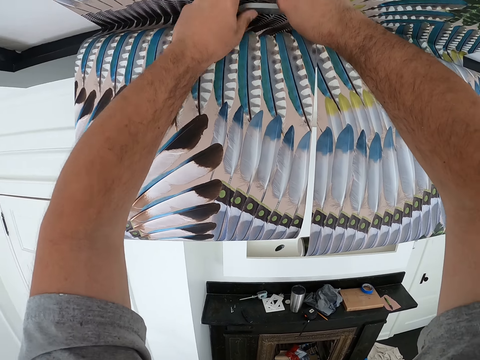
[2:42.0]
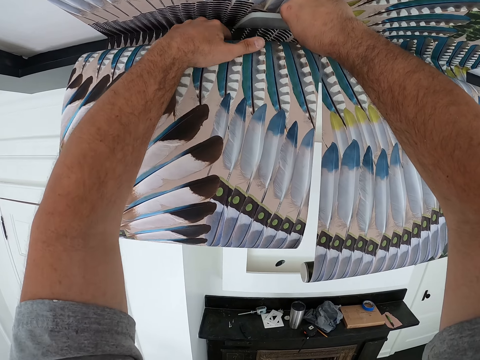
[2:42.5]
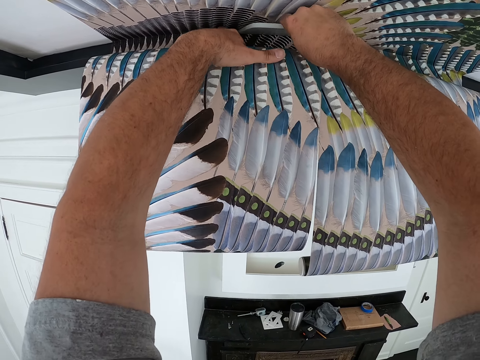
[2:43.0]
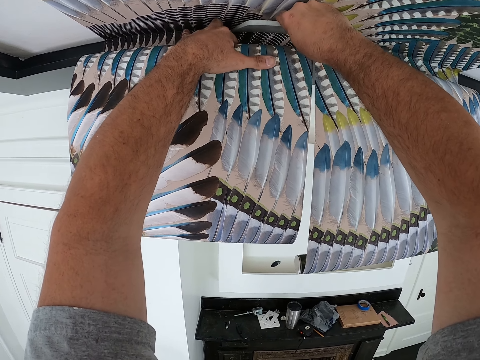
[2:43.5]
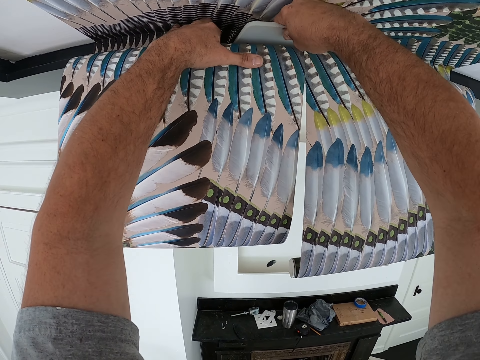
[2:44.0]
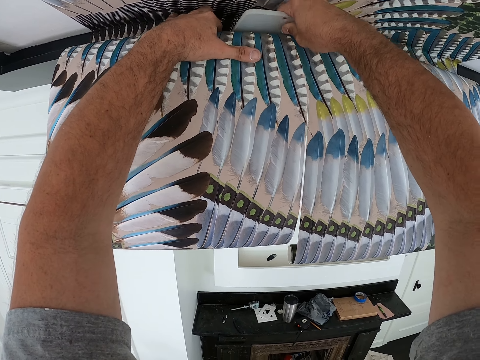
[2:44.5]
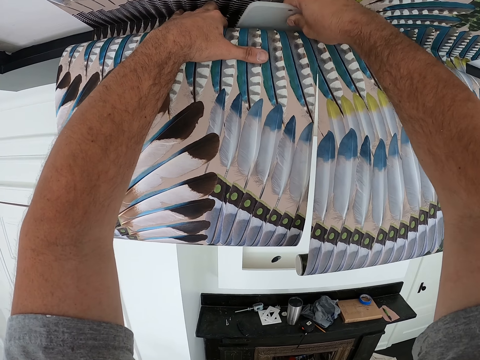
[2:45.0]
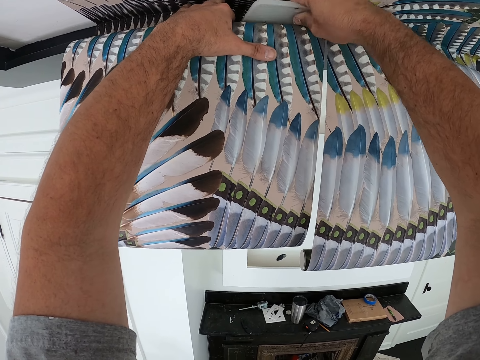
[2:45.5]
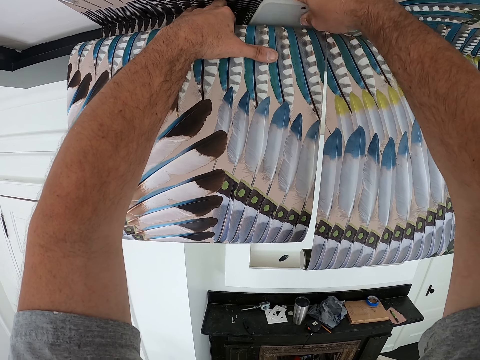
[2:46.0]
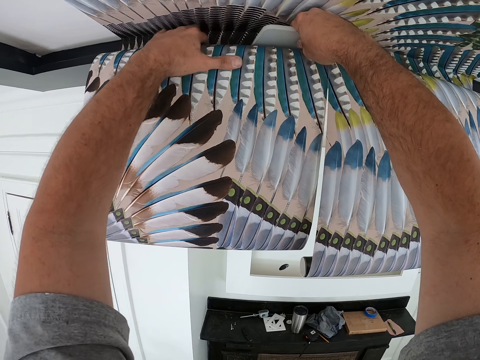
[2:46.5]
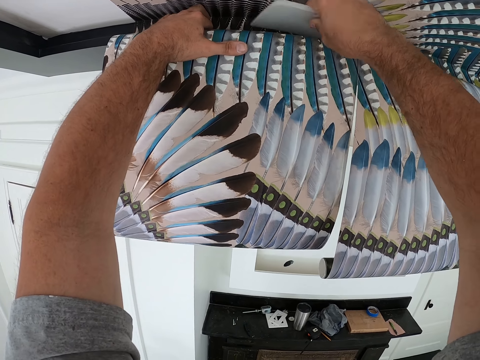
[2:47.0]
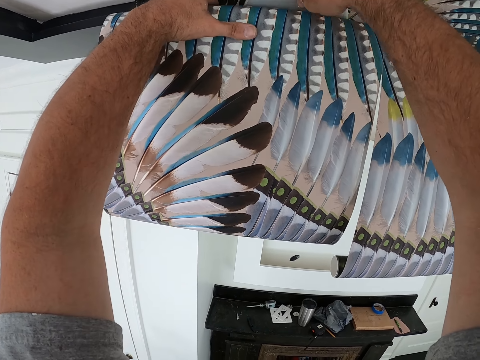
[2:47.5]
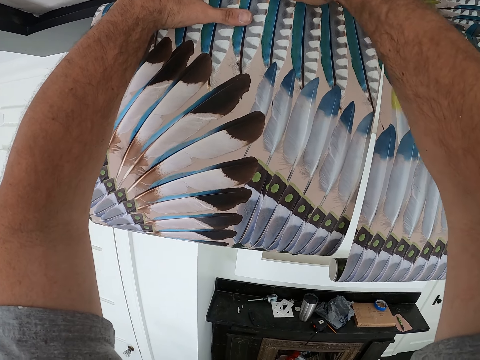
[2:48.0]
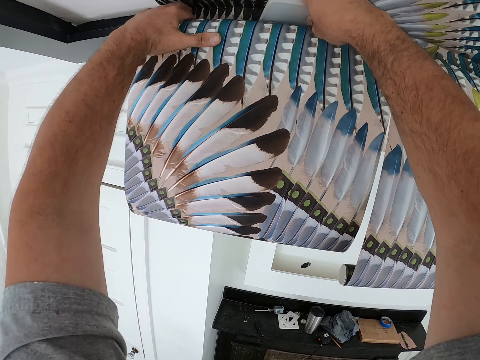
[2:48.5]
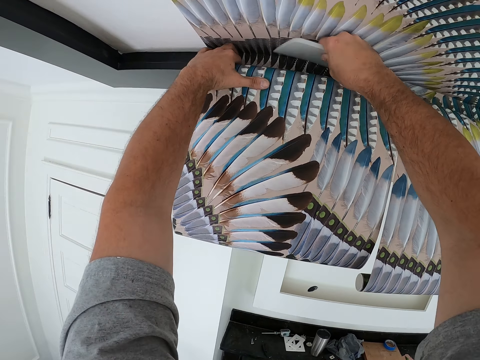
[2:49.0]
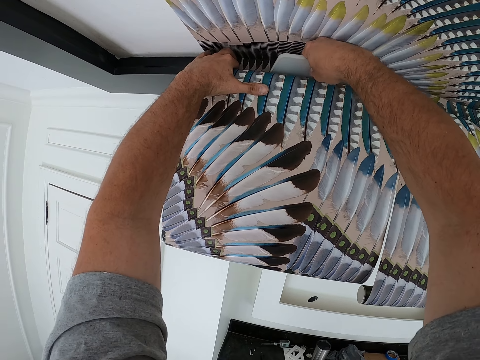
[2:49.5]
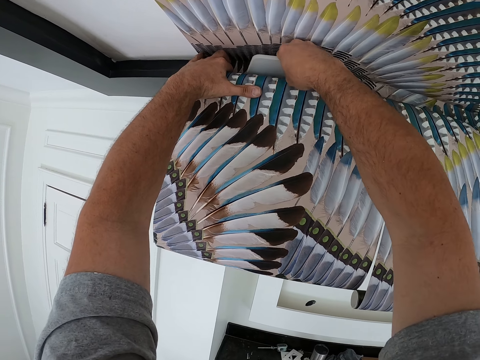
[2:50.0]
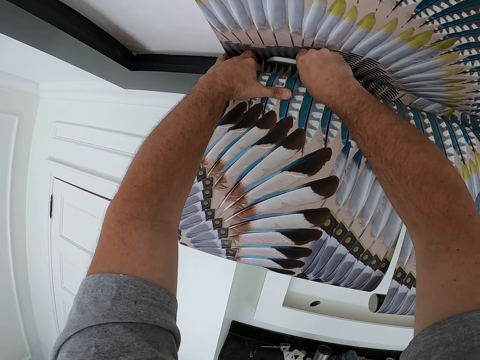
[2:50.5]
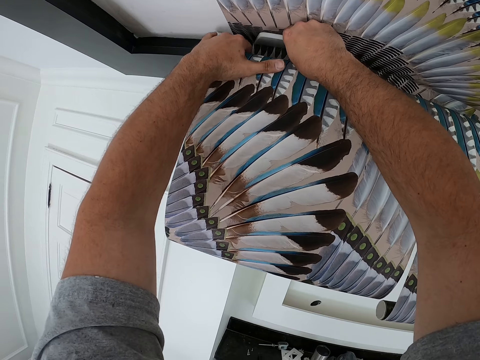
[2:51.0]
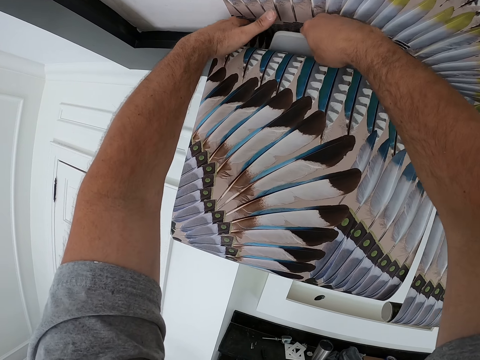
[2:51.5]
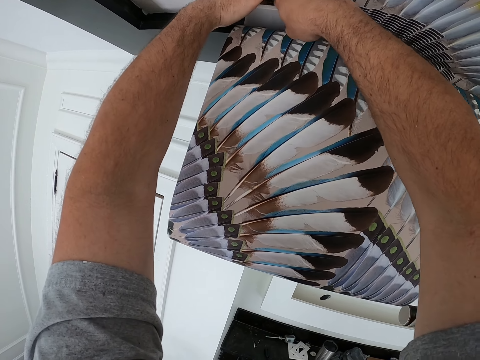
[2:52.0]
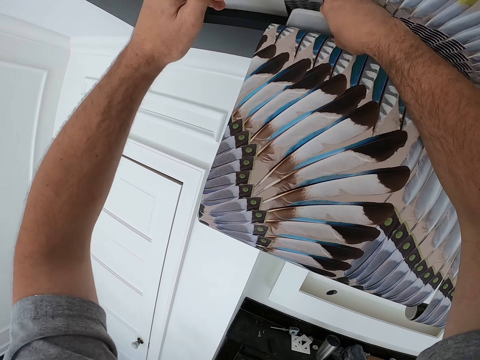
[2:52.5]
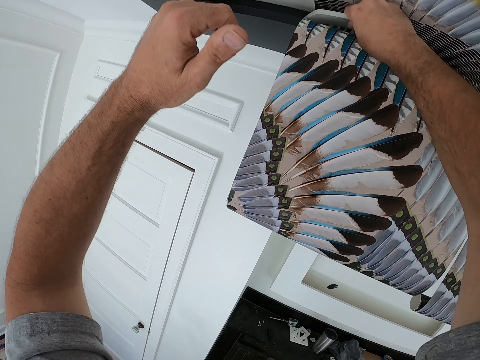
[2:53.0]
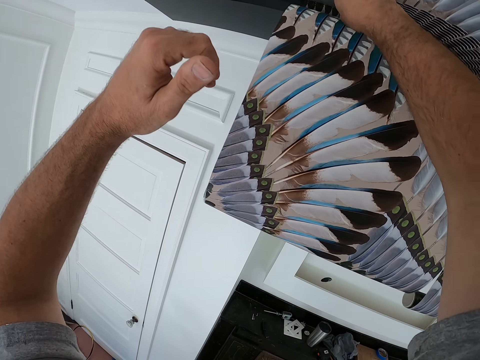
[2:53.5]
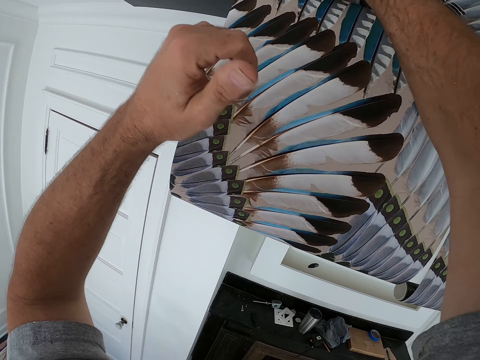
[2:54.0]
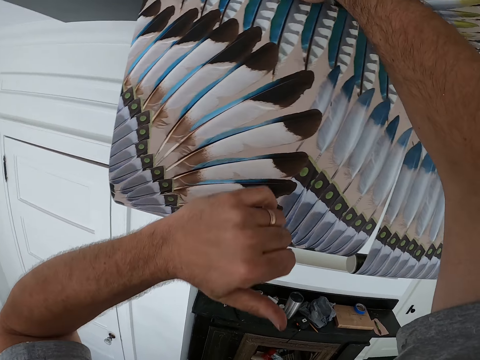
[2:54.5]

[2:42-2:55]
The camera wearer removes his left hand from a drawing chart.

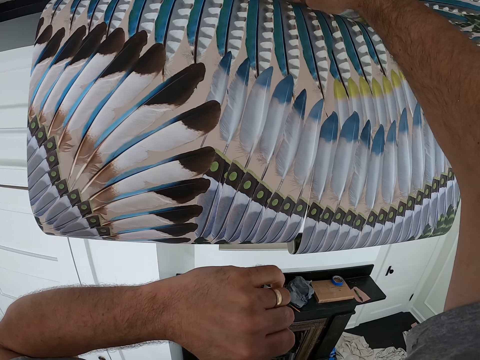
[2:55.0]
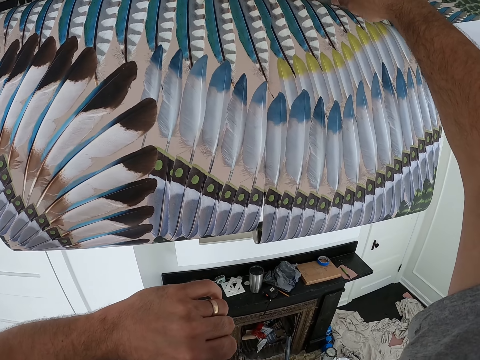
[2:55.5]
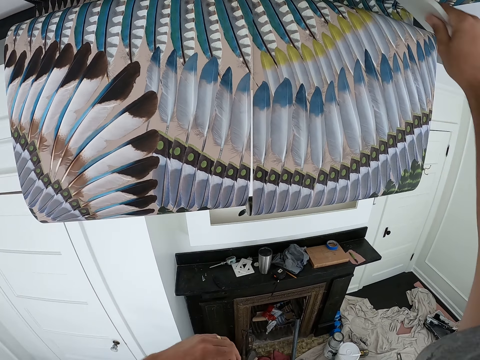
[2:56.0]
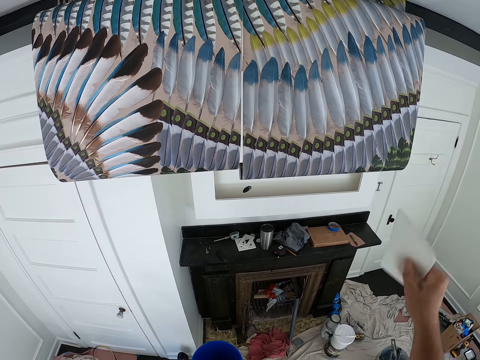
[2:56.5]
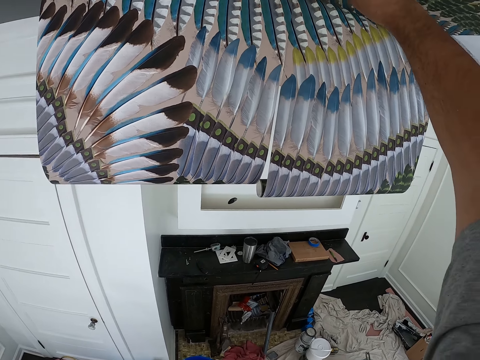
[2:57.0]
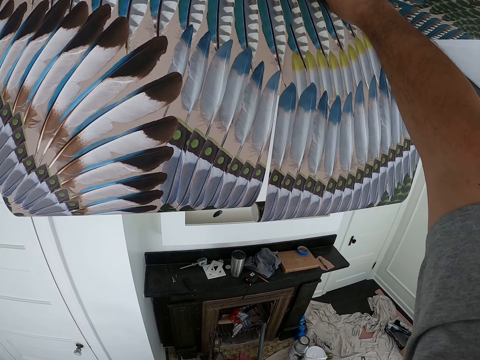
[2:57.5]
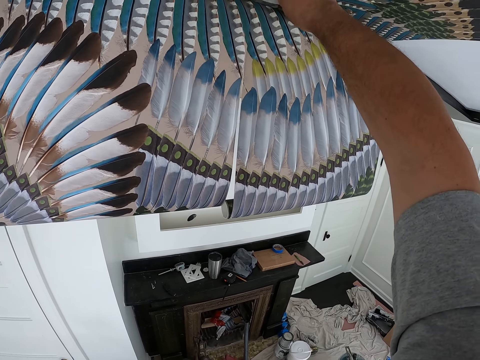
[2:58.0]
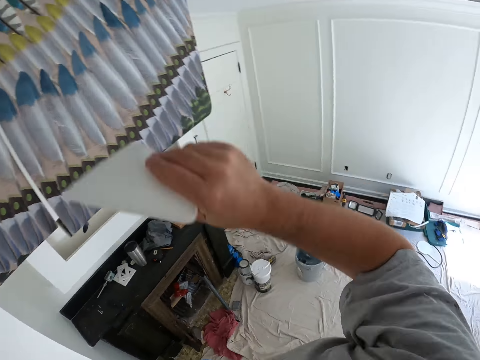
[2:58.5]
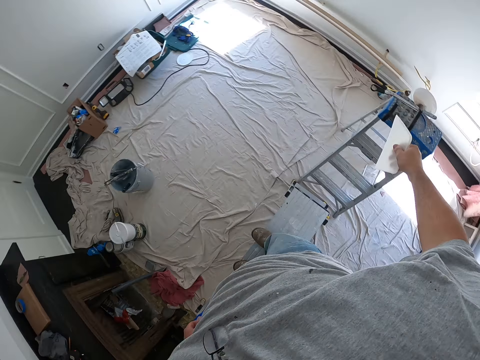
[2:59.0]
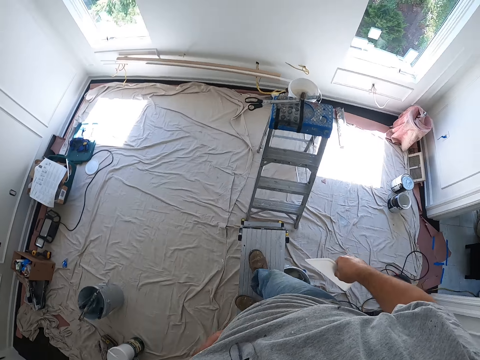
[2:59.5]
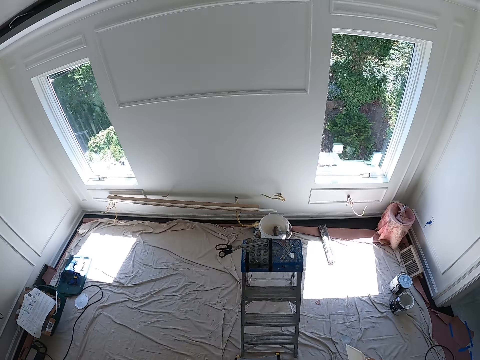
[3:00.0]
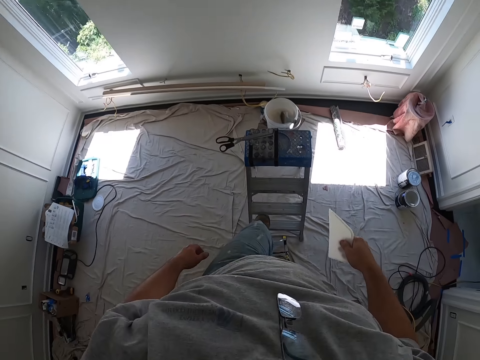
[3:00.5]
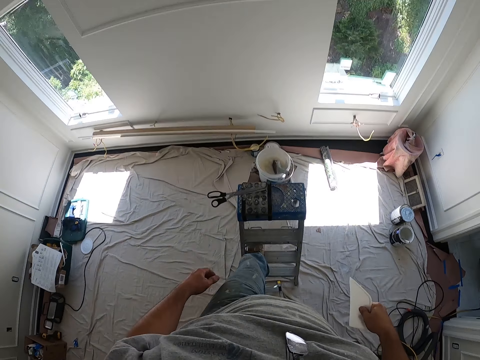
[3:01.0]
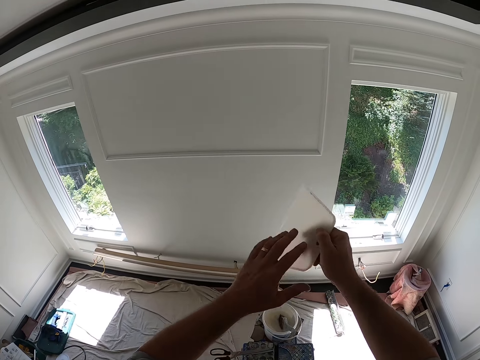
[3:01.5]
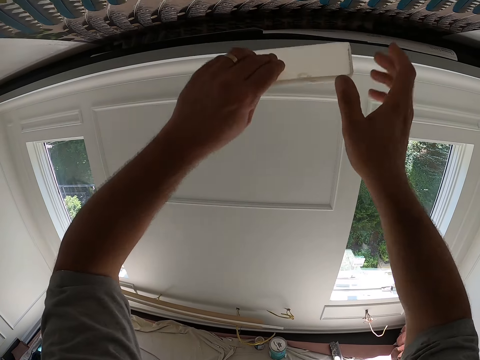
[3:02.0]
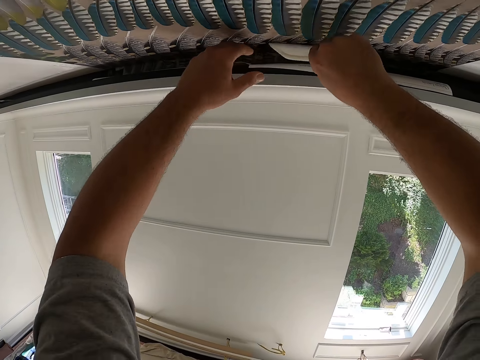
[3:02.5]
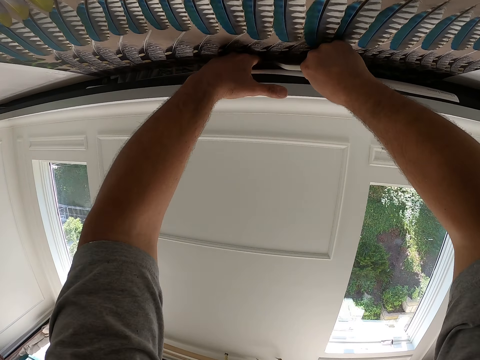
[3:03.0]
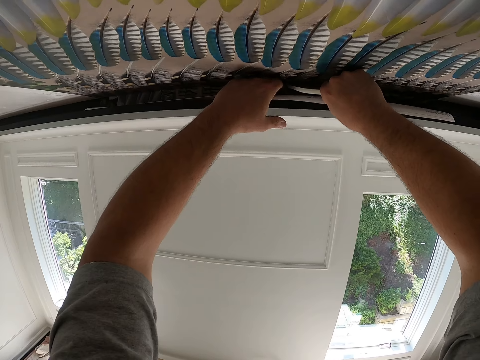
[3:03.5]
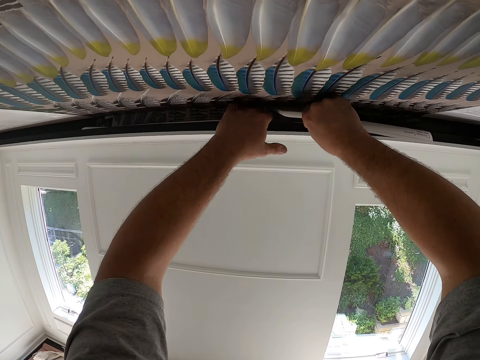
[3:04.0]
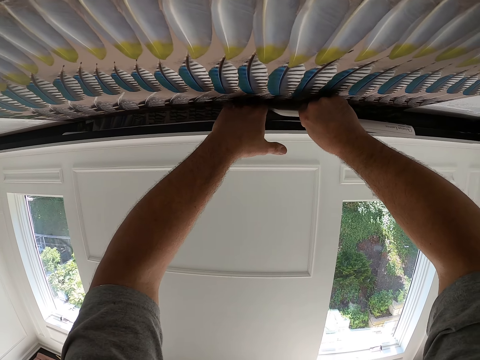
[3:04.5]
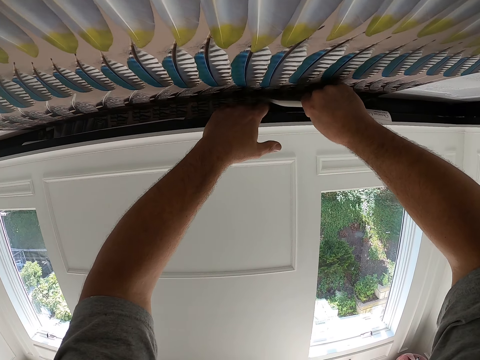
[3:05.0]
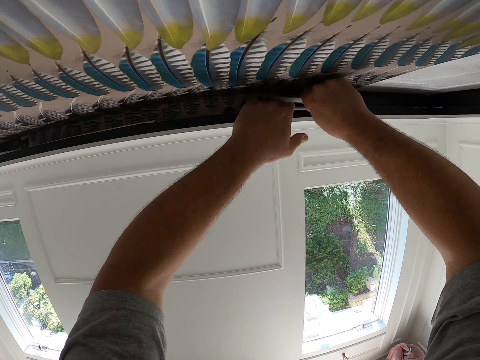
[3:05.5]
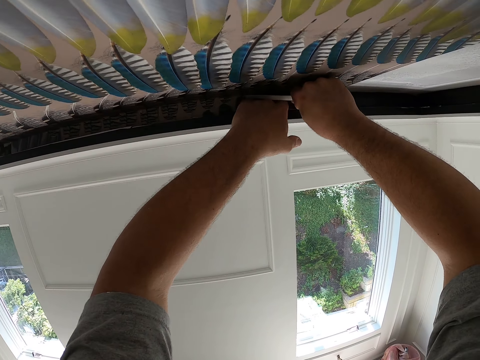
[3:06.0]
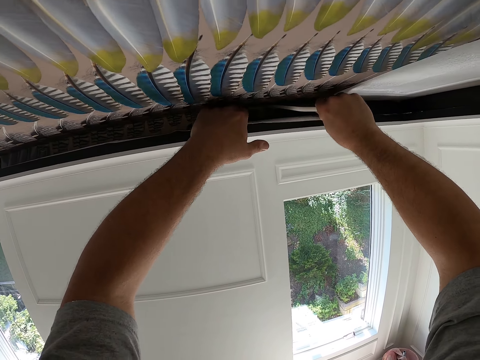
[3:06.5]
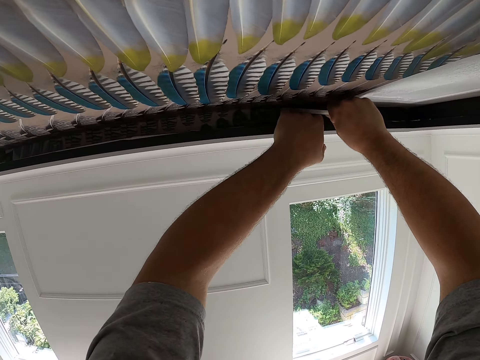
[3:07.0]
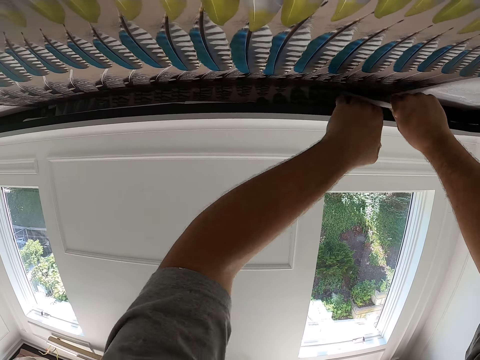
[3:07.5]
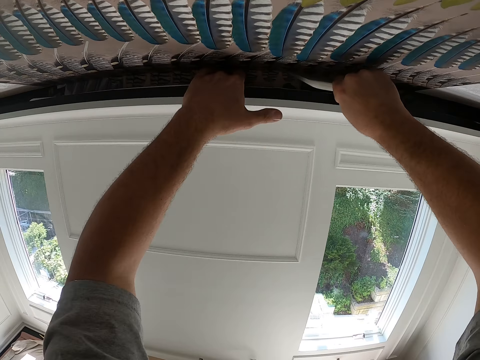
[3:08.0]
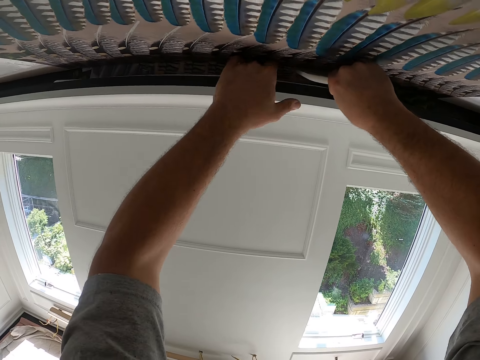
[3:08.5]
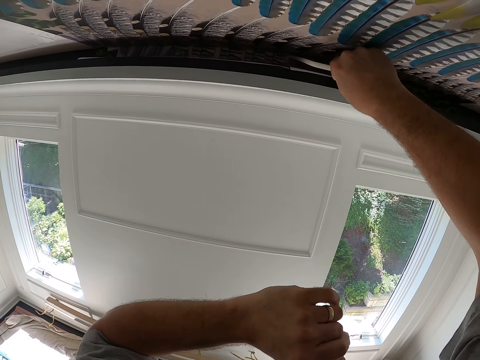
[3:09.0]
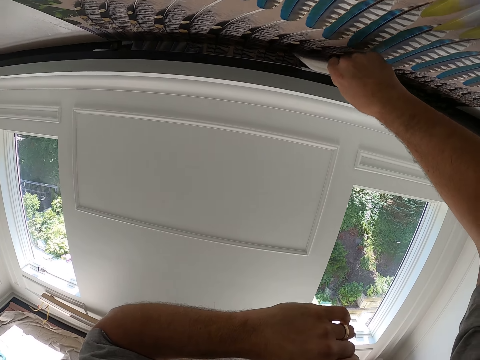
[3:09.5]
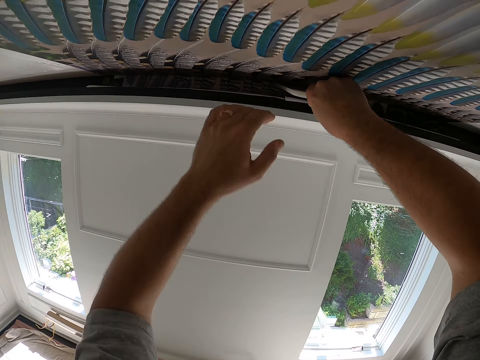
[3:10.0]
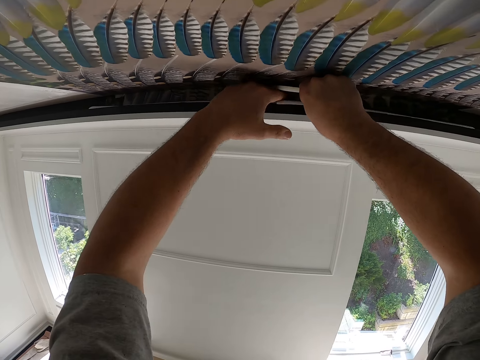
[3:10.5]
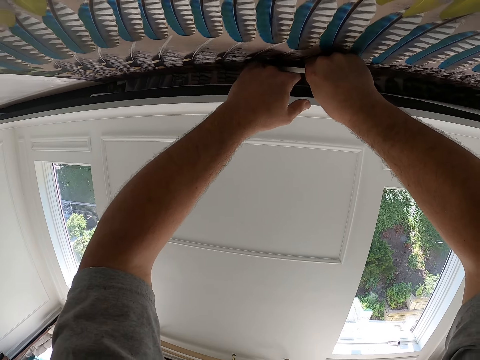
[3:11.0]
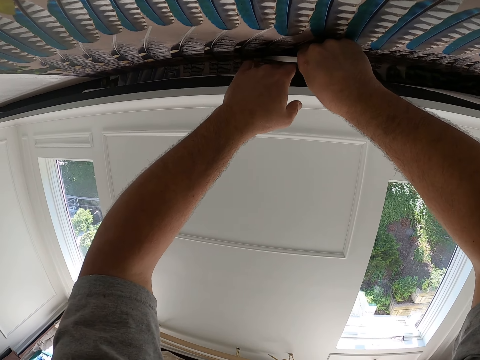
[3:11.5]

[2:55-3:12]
The camera wearer removes his right hand with the squeegee or wallpaper smoother in it from the wallpaper or drawing chart. He touches the wallpaper with the squeegee. He presses the wallpaper smoother on the drawing chart. He turns in the opposite direction towards the ladder while on the bench. He removes the wallpaper smoother from the drawing chart. He climbs on the tall ladder again. He exchanges the wallpaper smoother to the left hand. He pushes the end of the wallpaper into the ceiling with the squeegee. He exchanges the wallpaper smoother to the right hand. He aligns the drawing chart using the wallpaper smoother. He touches his face using his left hand. He aligns the drawing chart with his left hand.
